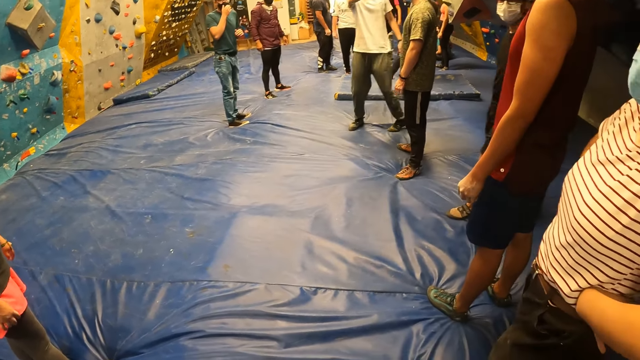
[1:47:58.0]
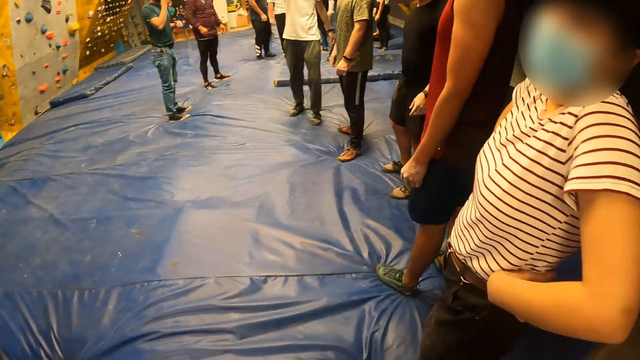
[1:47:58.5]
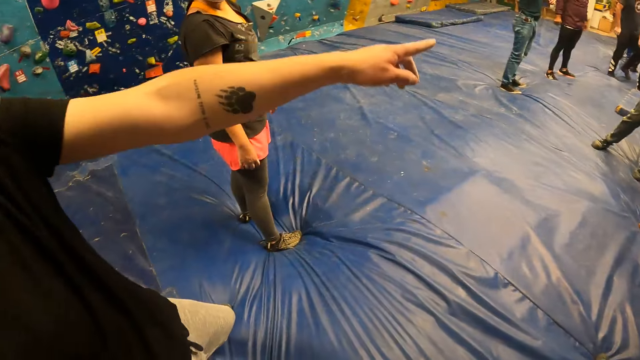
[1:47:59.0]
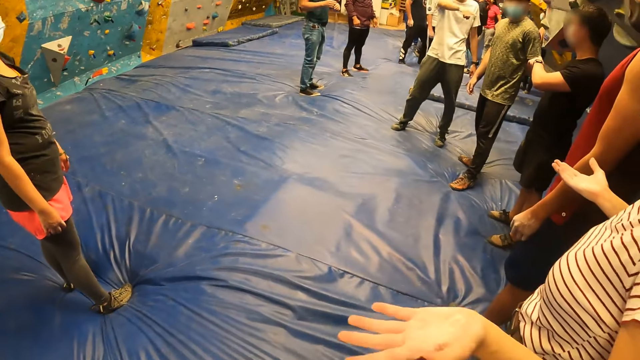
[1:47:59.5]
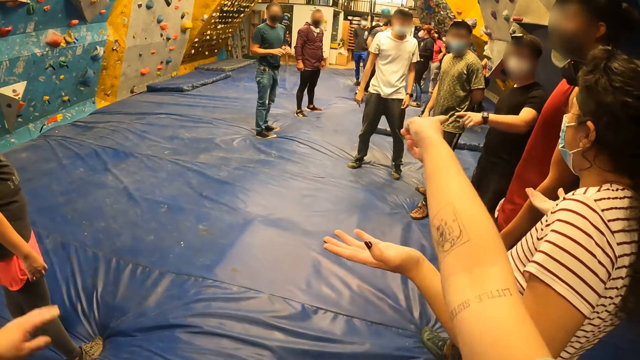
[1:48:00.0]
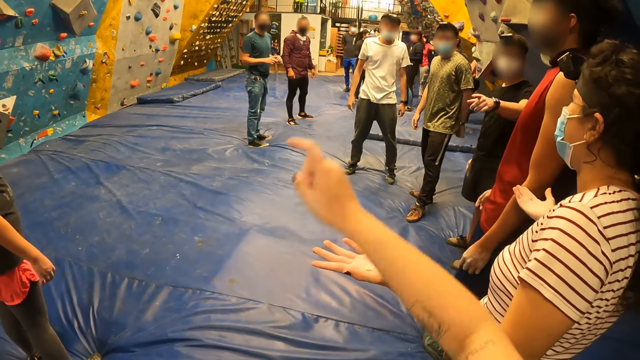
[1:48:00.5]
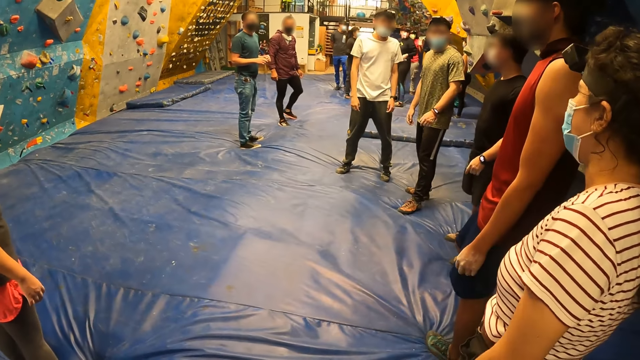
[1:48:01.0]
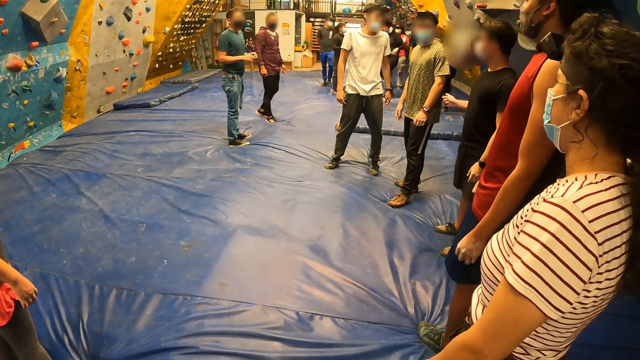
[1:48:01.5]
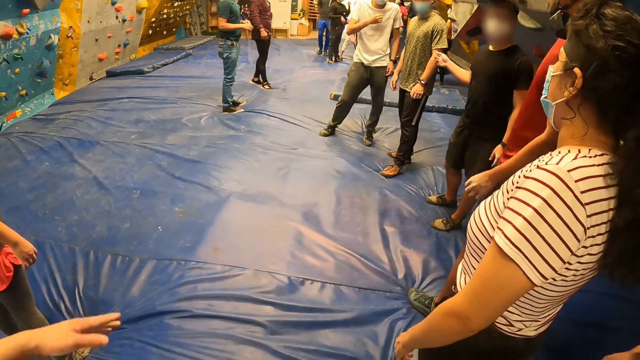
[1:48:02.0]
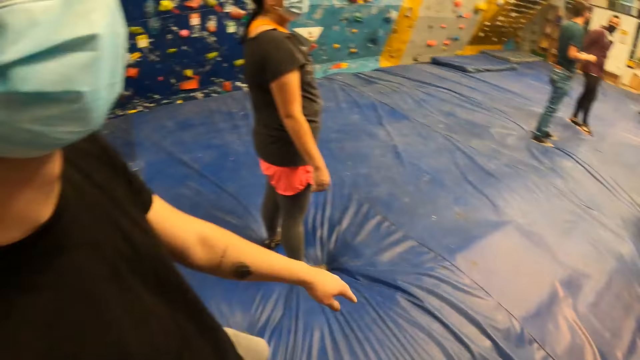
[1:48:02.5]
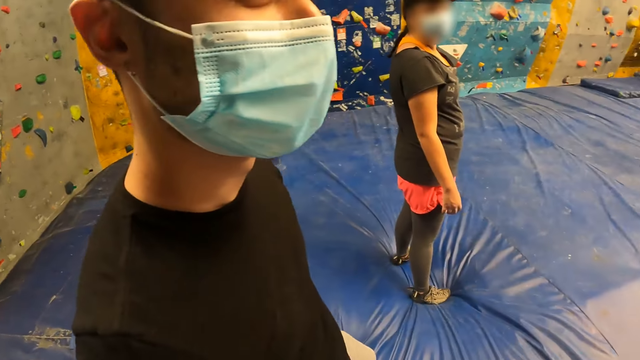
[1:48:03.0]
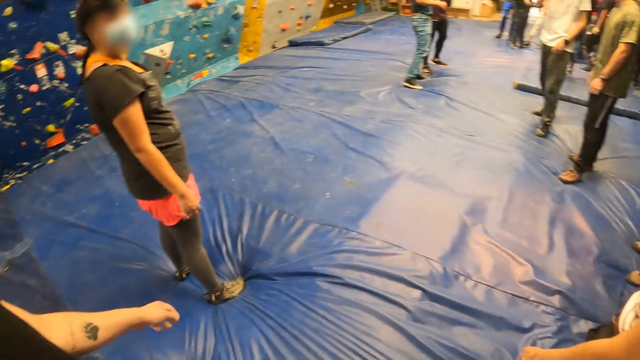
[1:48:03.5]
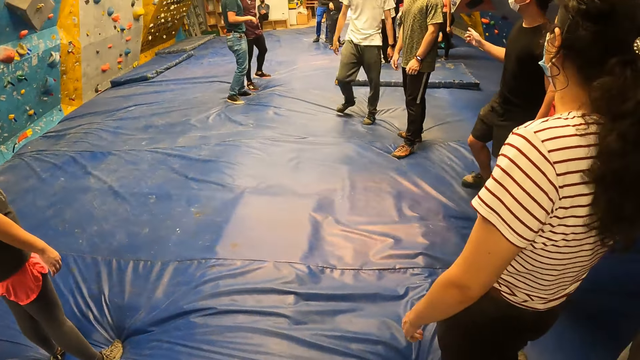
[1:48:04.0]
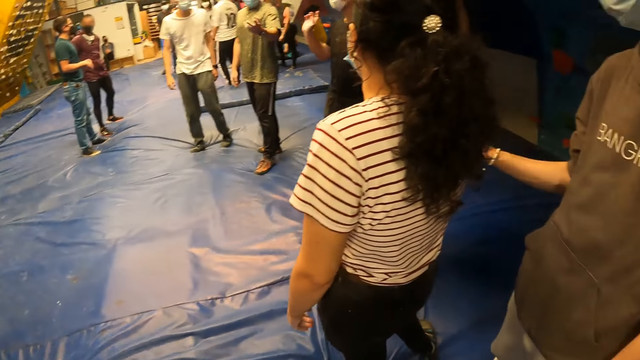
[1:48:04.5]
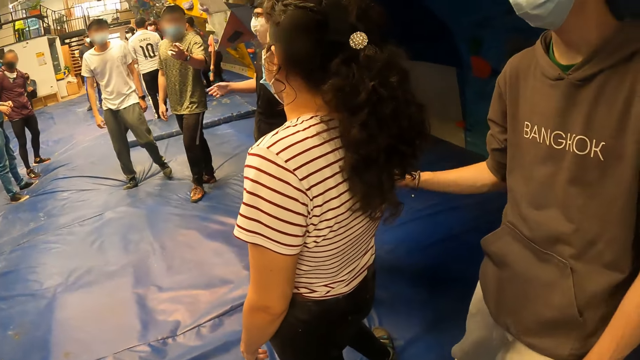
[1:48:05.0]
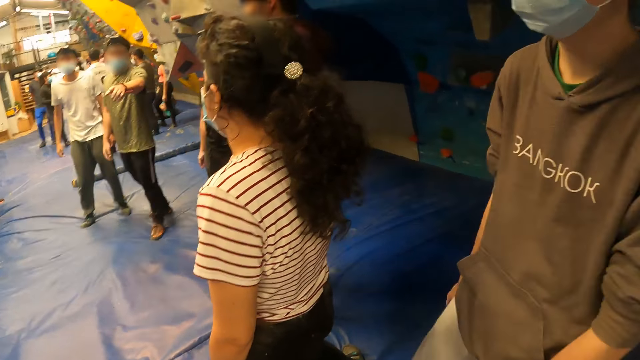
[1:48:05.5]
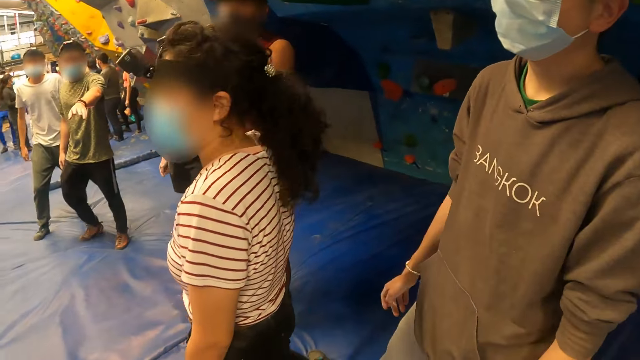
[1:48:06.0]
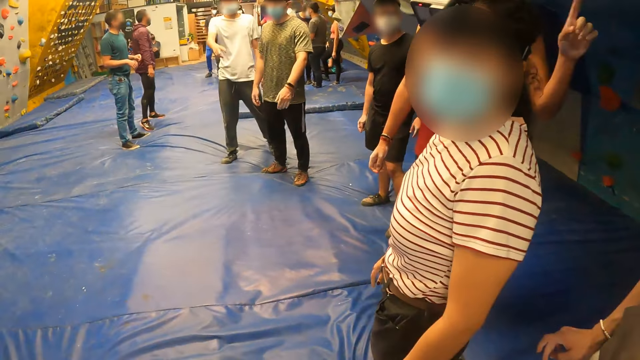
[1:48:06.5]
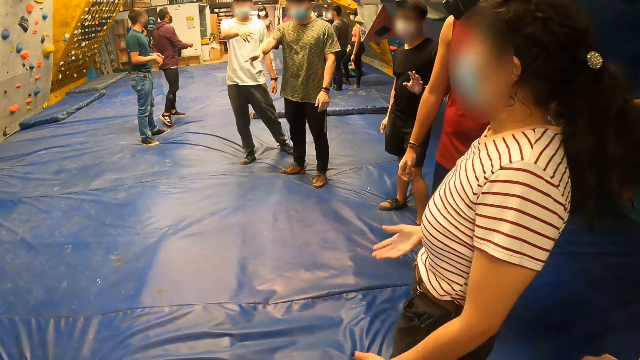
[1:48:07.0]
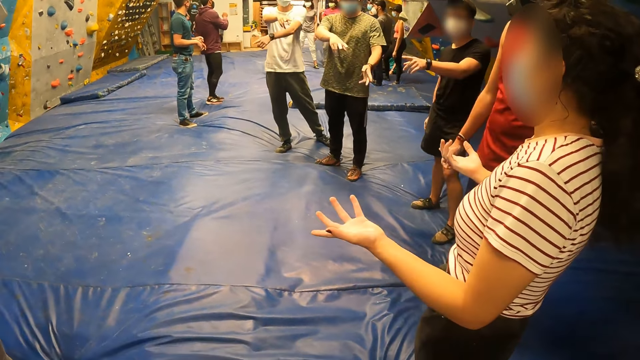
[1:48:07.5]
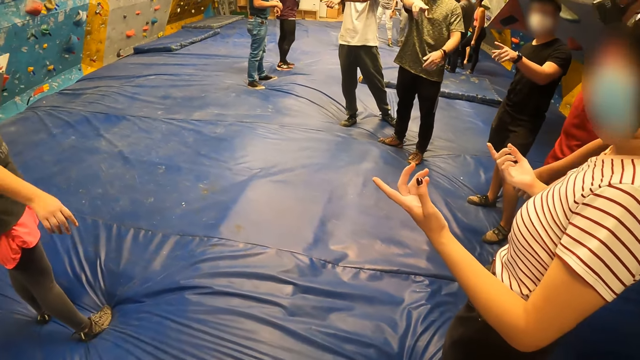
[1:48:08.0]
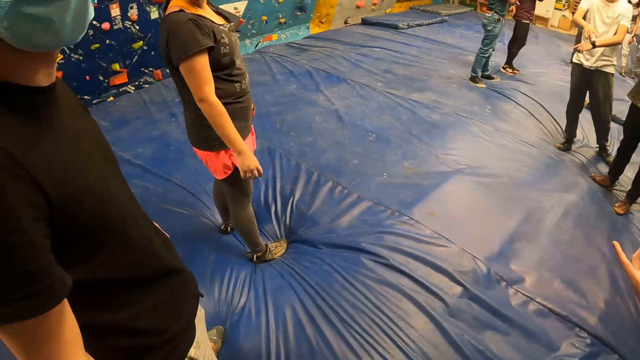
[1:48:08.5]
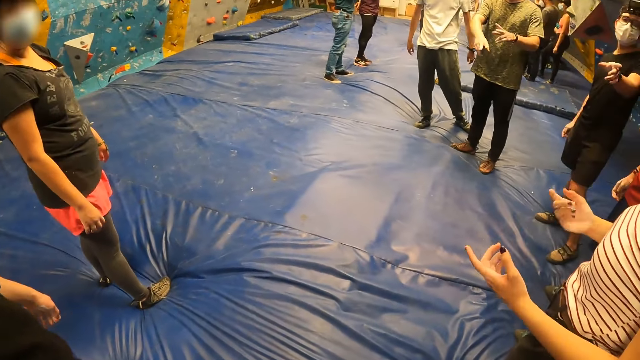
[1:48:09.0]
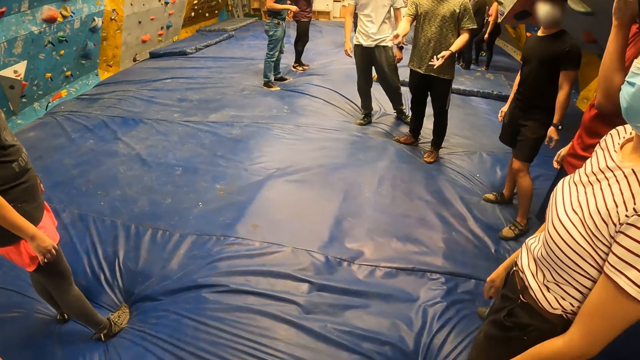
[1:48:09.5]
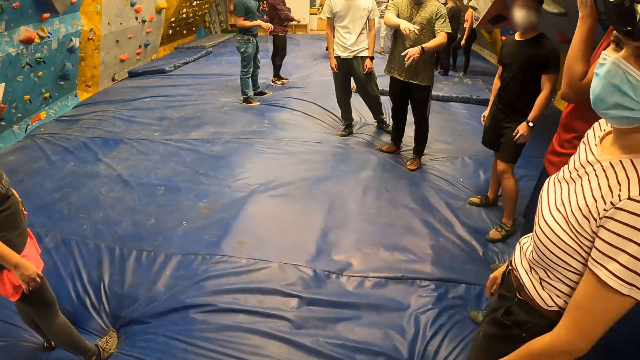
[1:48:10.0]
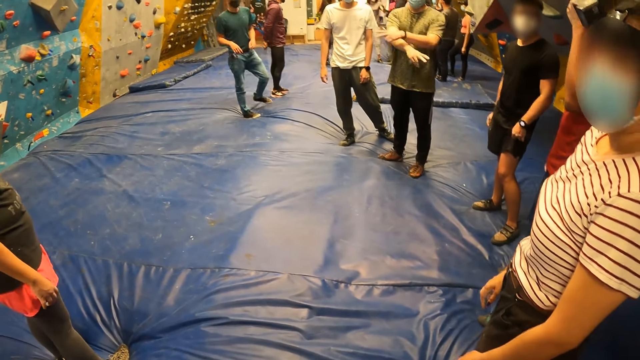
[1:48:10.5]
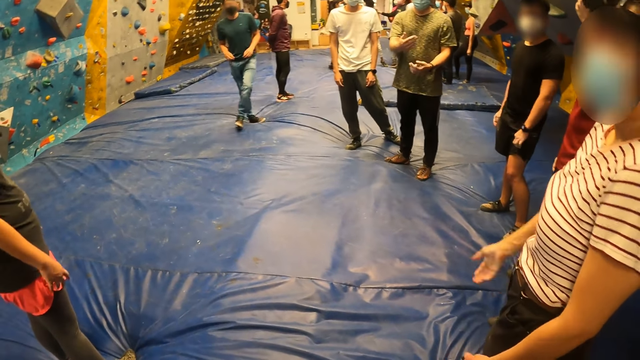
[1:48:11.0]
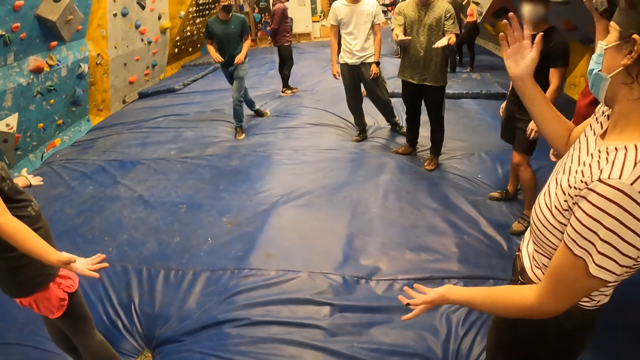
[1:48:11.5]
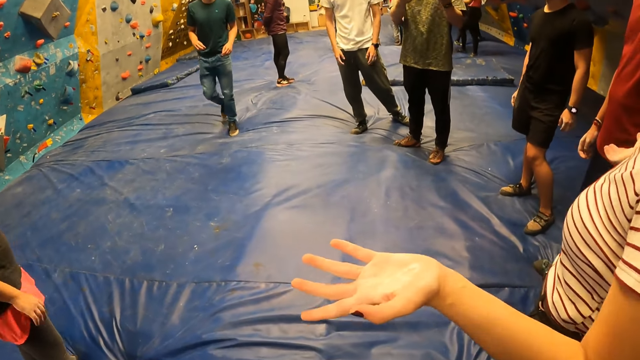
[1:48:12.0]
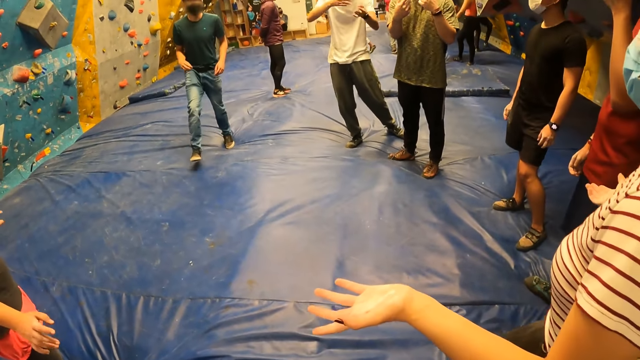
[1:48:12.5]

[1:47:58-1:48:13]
A man points to the camera wearer. The male points to another man, towards the climbing wall. The camera wearer points to the other man, towards the climbing wall. They interact with the group of people. The female points towards the climbing wall. The male stretches a hand. The camera wearer looks around the climbing area. The female does hand movements. The camera wearer looks around the climbing area.

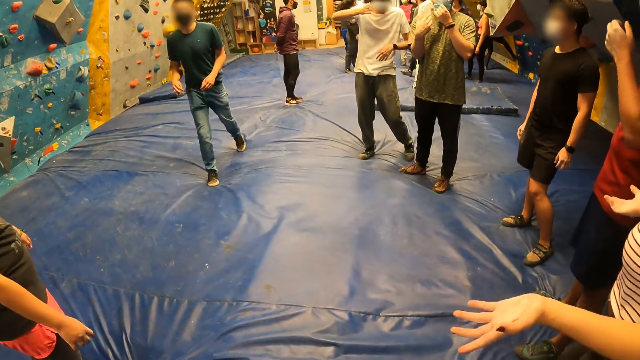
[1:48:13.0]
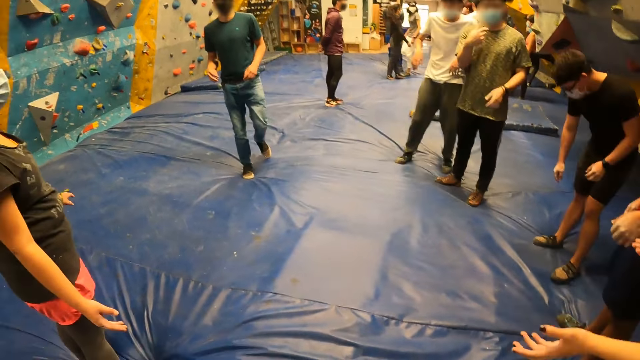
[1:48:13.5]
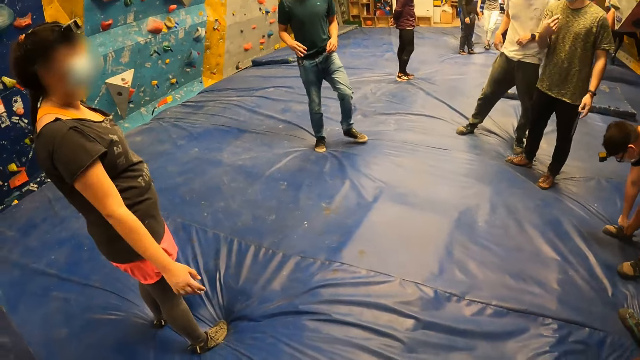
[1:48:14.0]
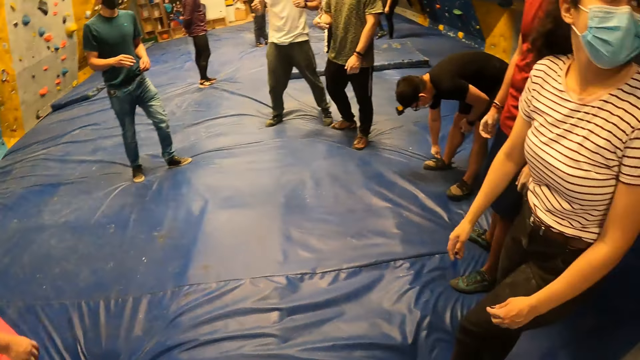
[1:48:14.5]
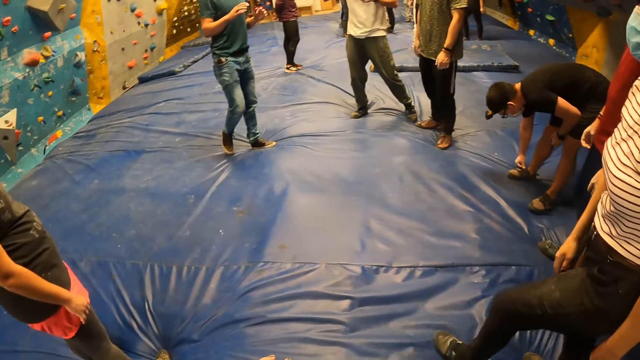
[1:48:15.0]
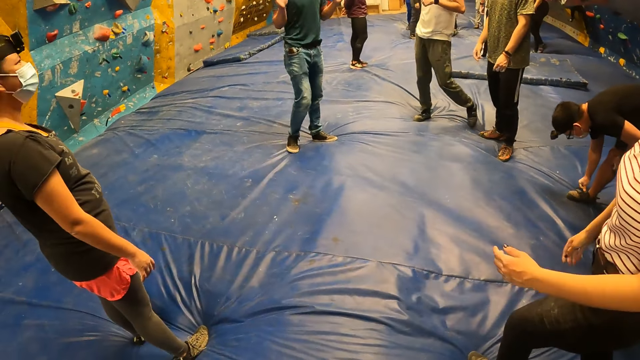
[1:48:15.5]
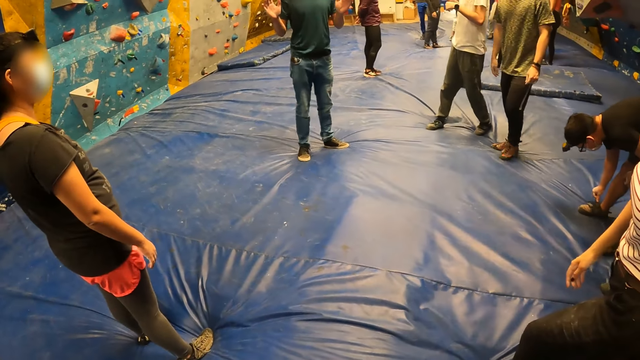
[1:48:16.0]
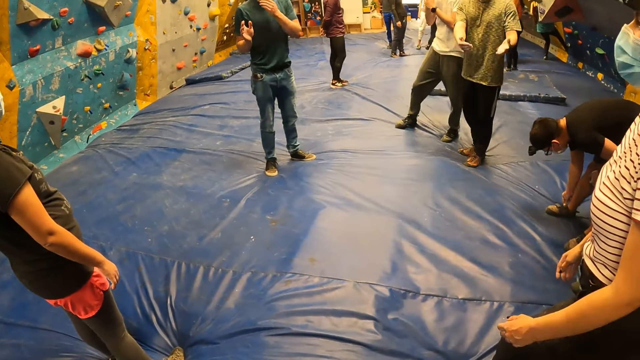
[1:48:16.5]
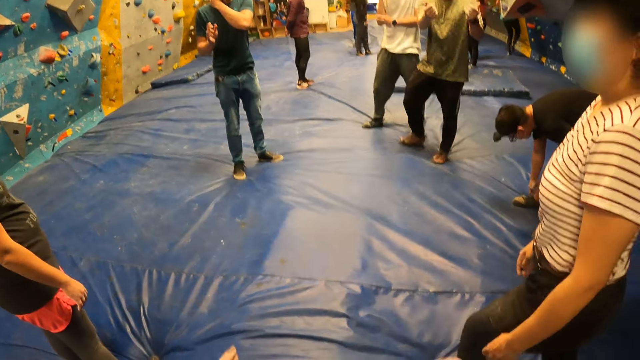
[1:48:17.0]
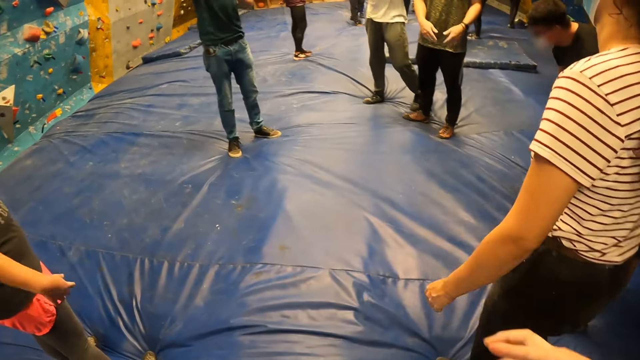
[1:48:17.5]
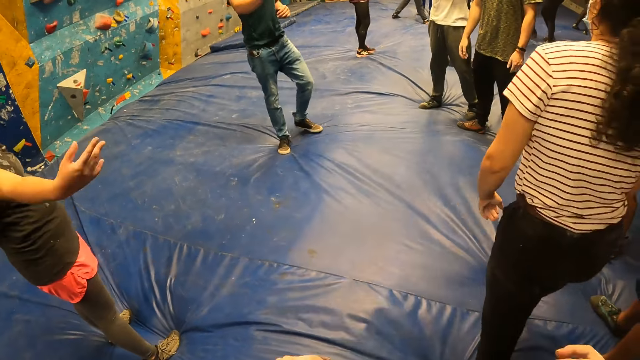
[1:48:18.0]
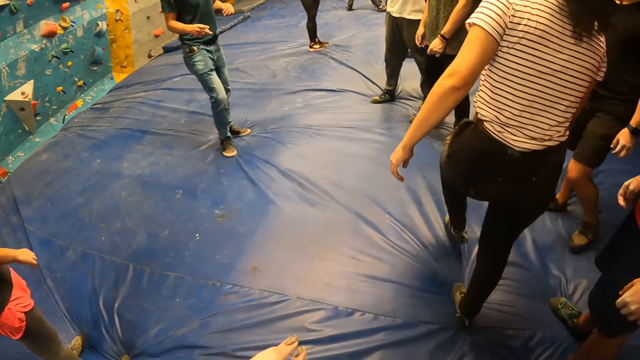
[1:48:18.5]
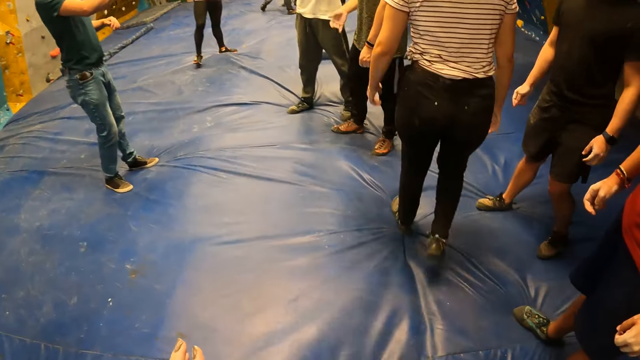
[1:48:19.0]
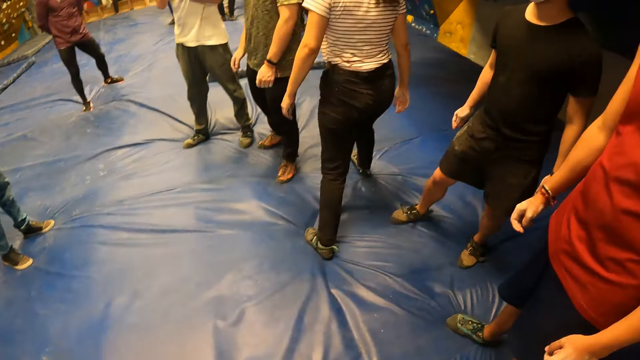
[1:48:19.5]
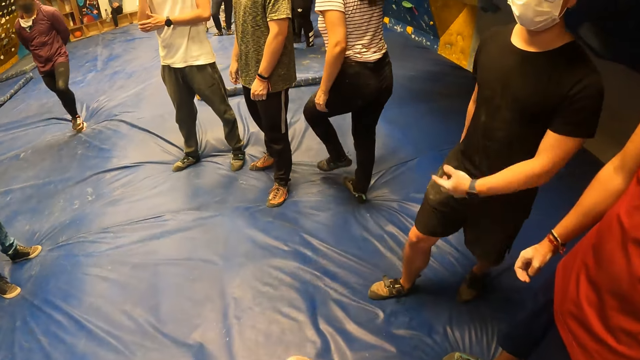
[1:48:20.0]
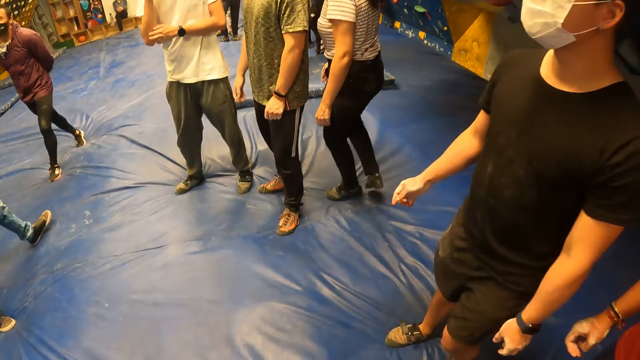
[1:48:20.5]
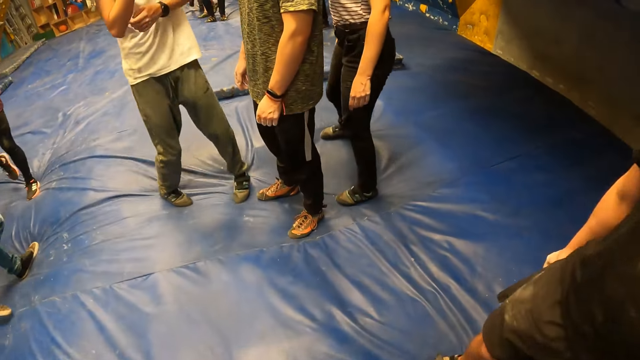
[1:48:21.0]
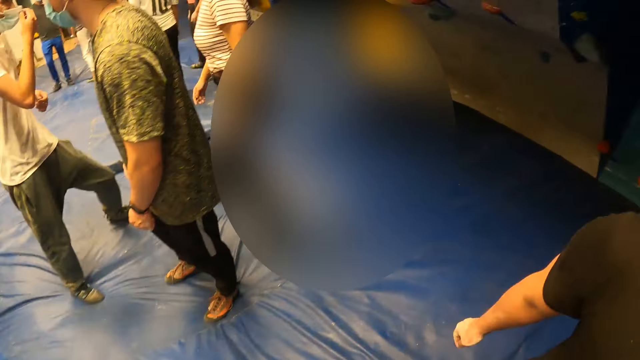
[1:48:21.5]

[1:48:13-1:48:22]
An instructor converses with the camera wearer and the group of people. The camera wearer walks towards a man.
